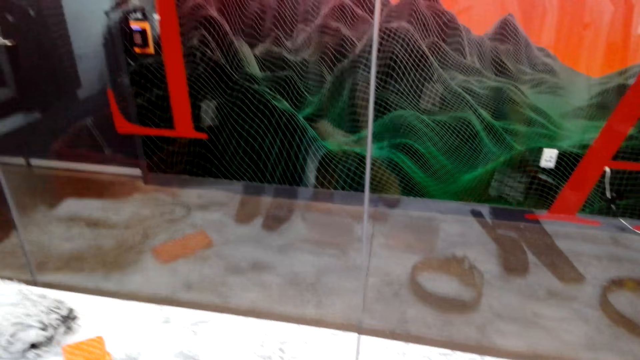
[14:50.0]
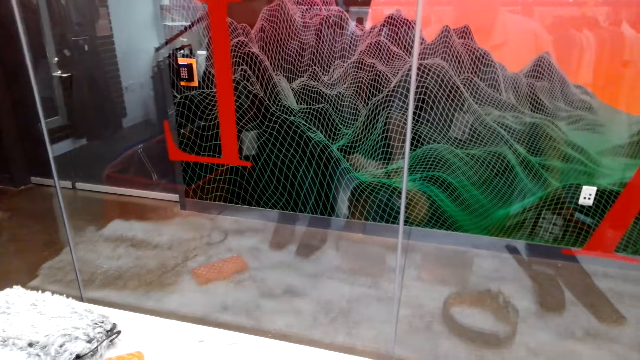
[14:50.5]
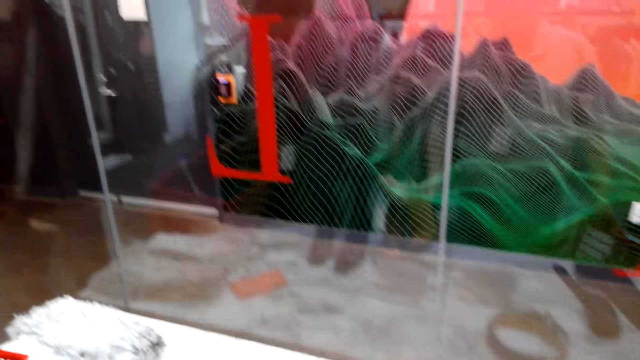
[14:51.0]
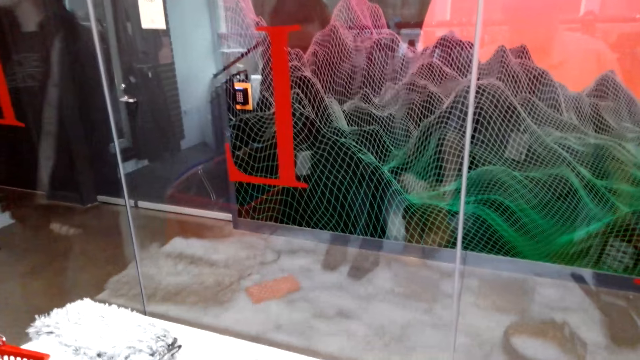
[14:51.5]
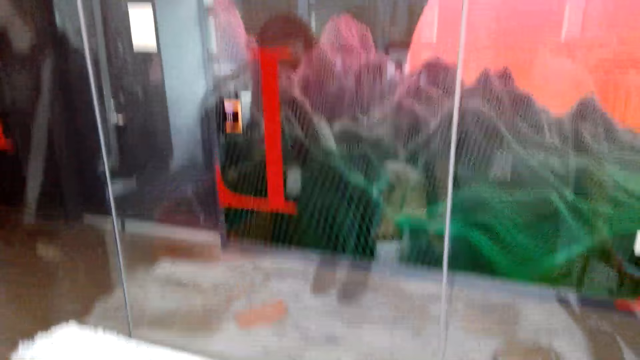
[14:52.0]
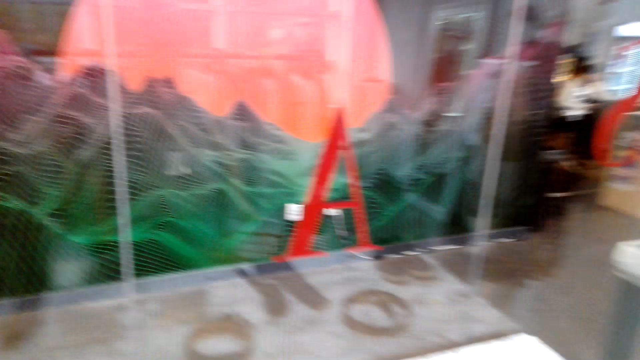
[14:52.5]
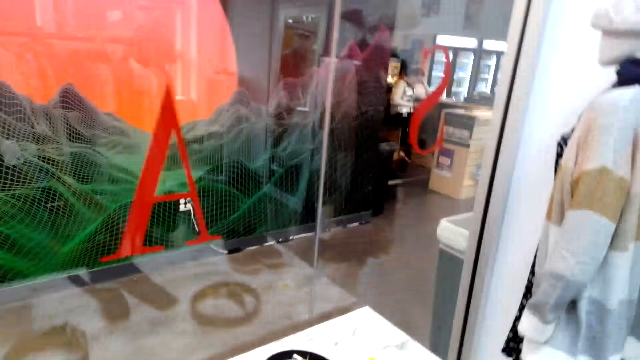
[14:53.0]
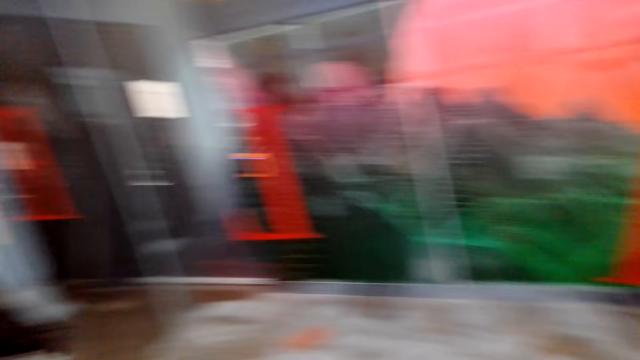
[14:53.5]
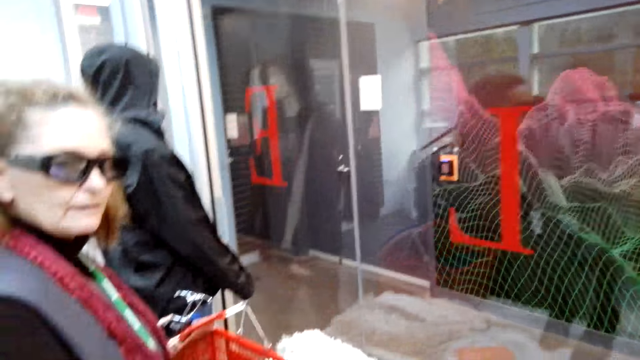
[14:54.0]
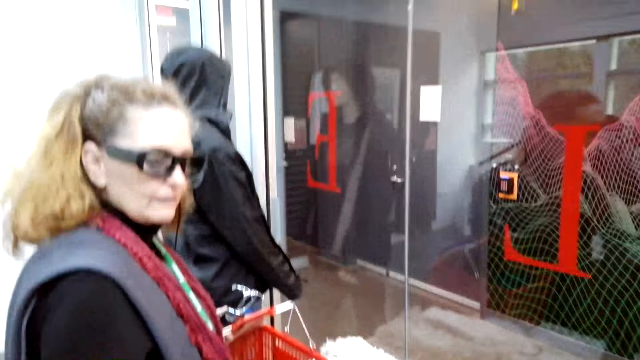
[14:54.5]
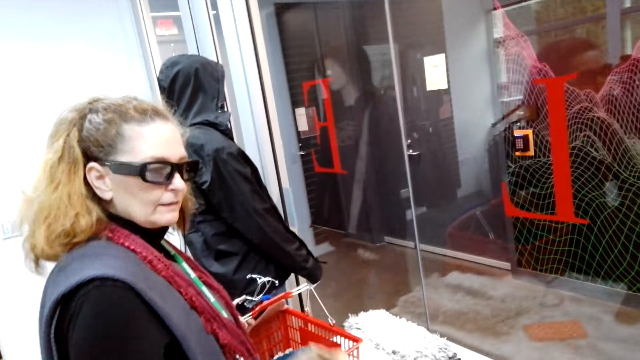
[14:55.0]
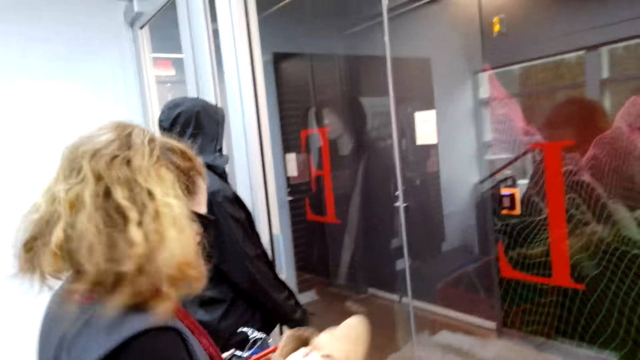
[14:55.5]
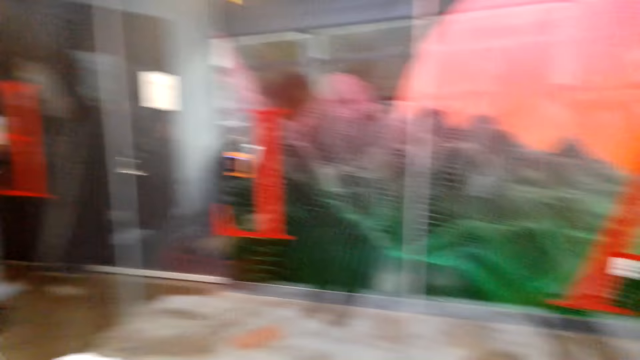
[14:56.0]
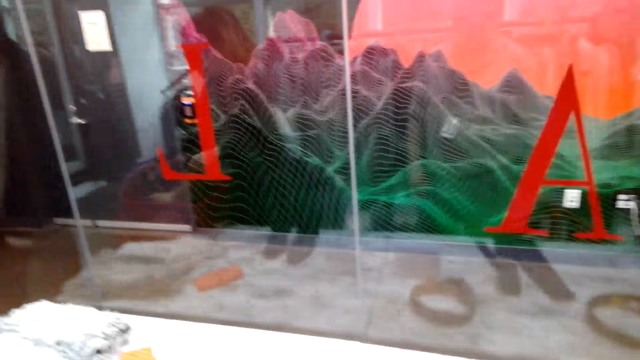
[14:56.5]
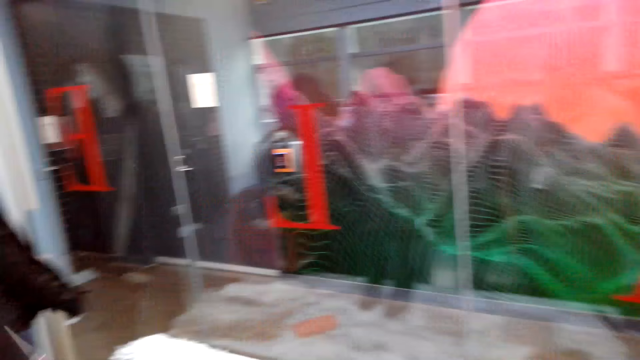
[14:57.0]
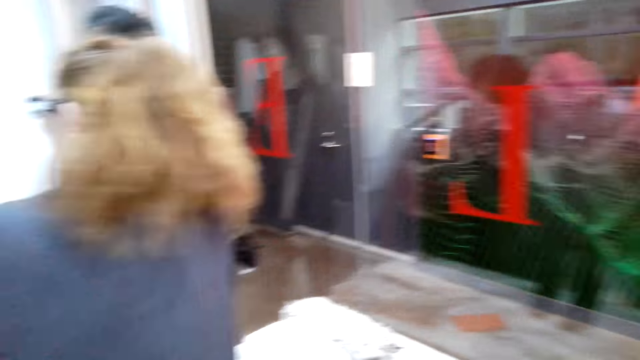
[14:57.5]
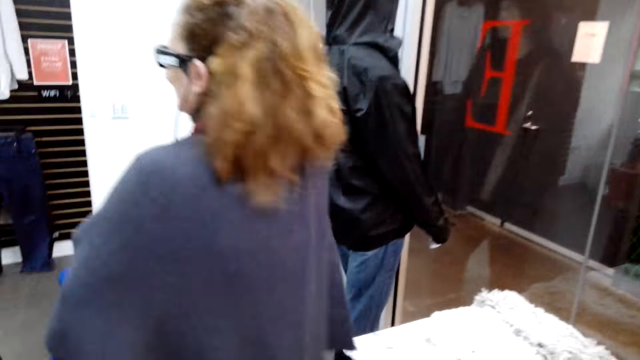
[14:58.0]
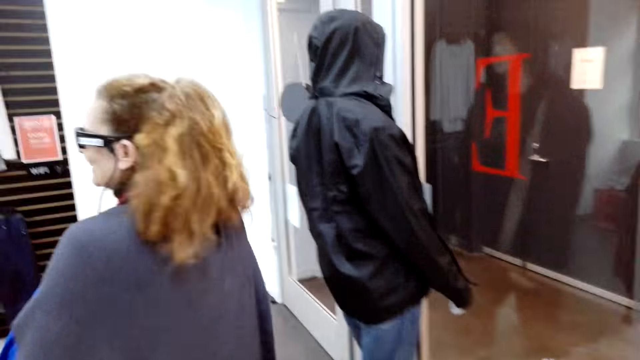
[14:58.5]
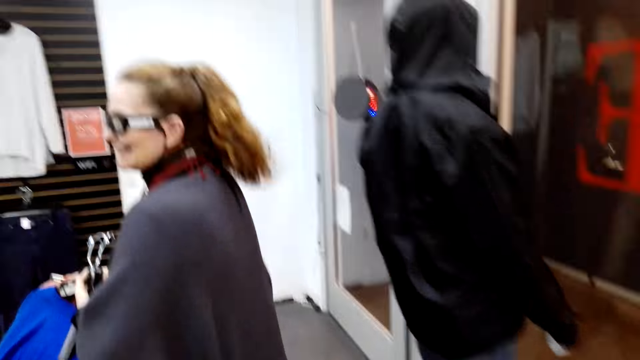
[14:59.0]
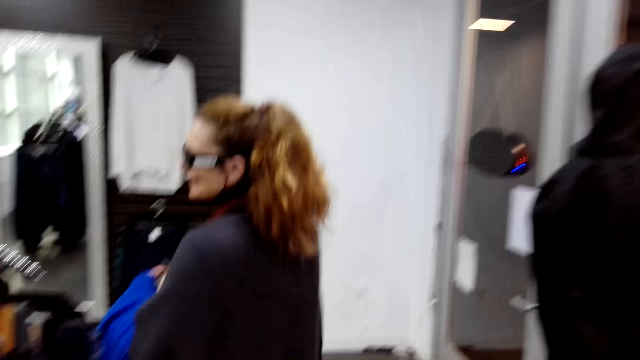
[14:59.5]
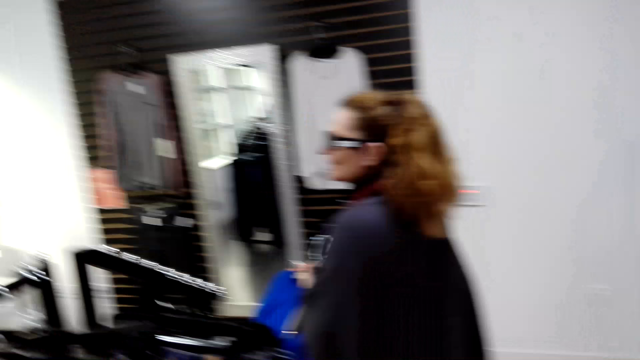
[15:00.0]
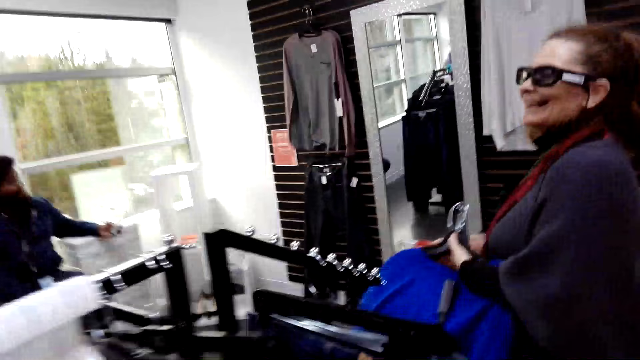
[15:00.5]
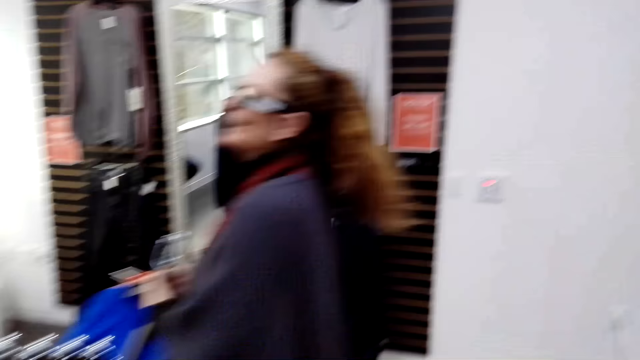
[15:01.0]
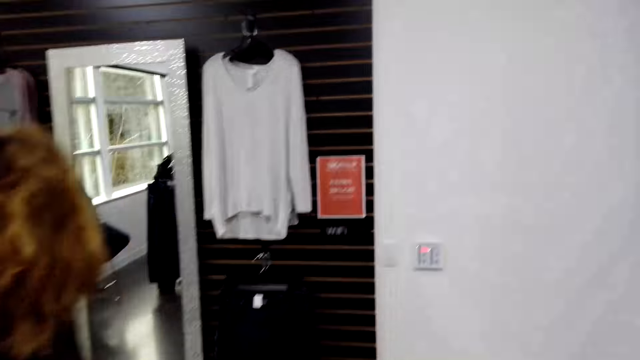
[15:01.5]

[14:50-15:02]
The camera wearer looks around the shop. A man holds a pair of shoes. The camera wearer turns around. The man walks around. The camera wearer walks around the shop. They converse with a woman.

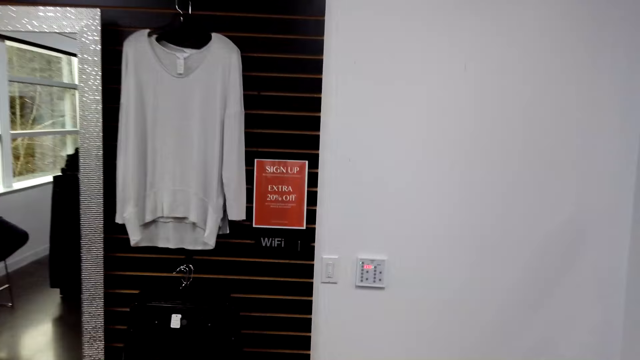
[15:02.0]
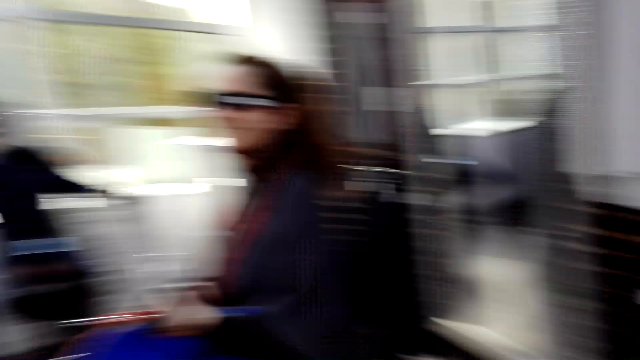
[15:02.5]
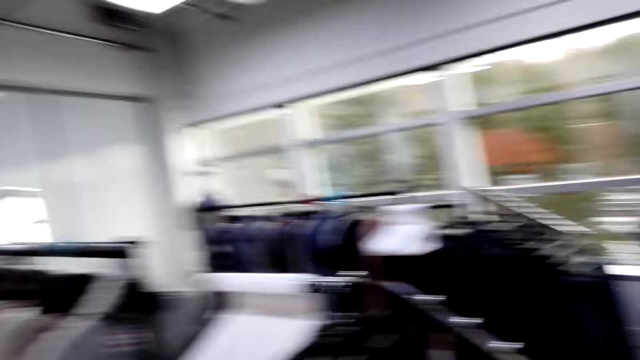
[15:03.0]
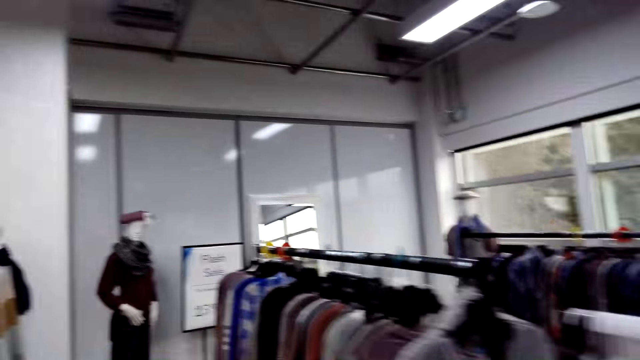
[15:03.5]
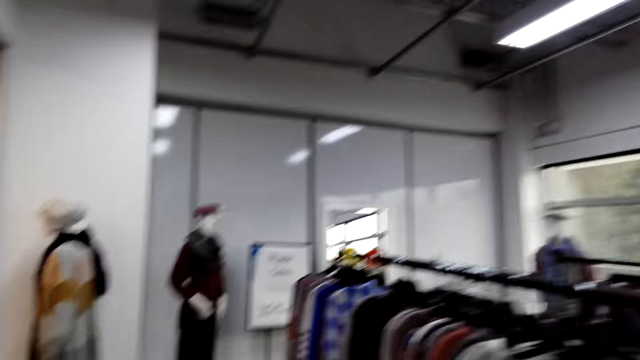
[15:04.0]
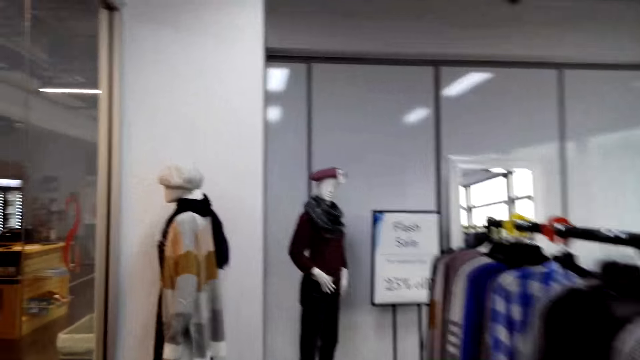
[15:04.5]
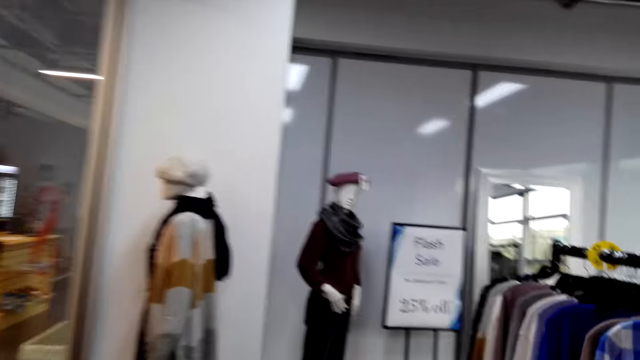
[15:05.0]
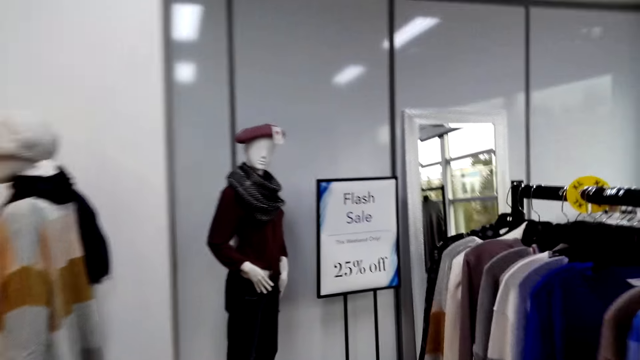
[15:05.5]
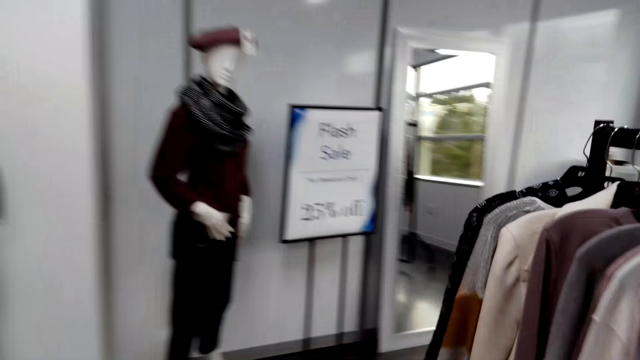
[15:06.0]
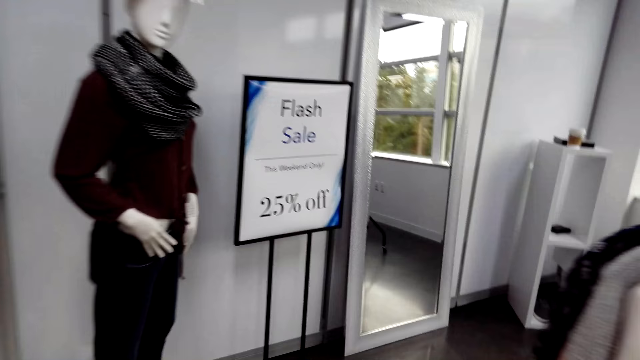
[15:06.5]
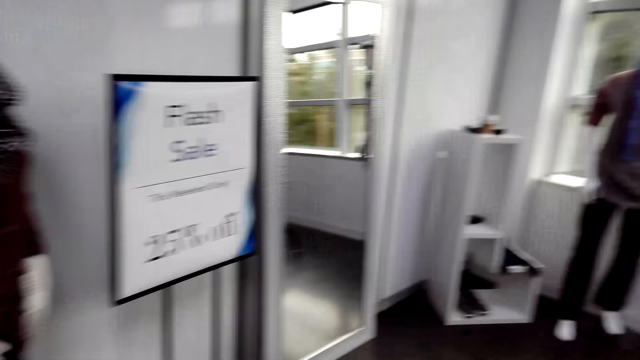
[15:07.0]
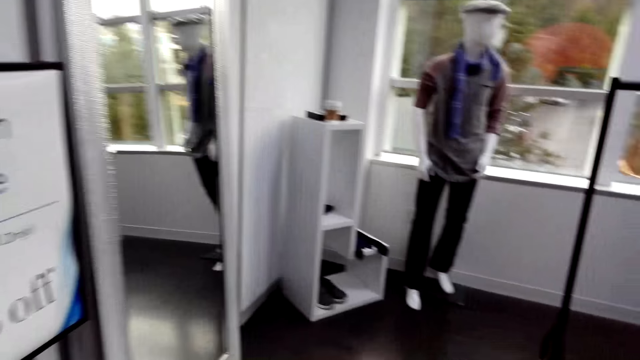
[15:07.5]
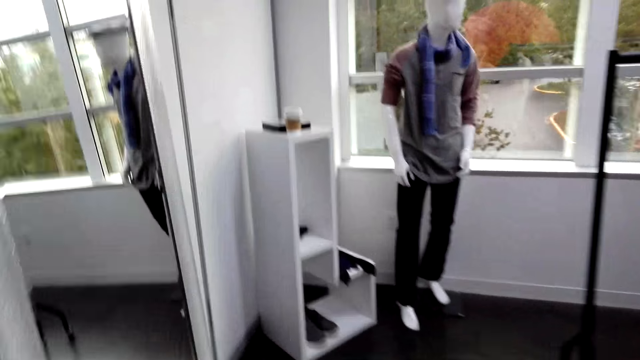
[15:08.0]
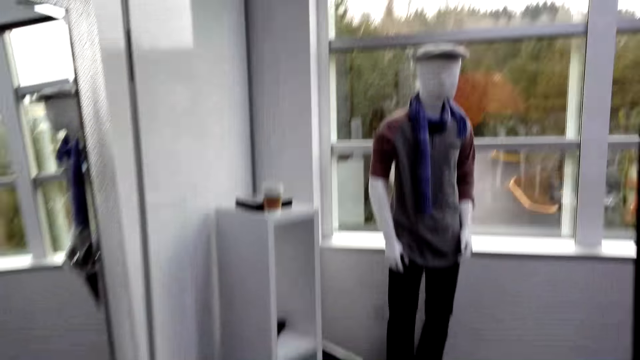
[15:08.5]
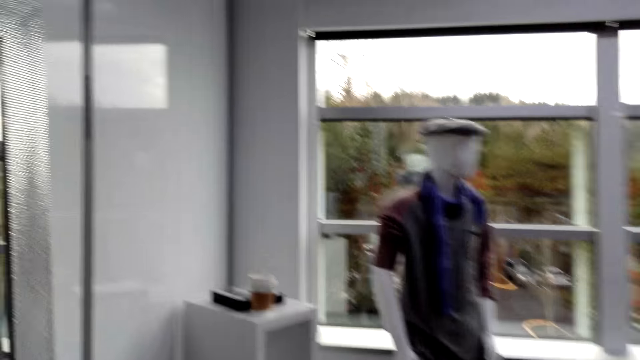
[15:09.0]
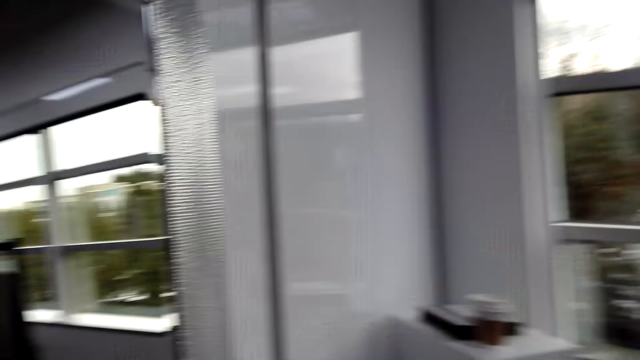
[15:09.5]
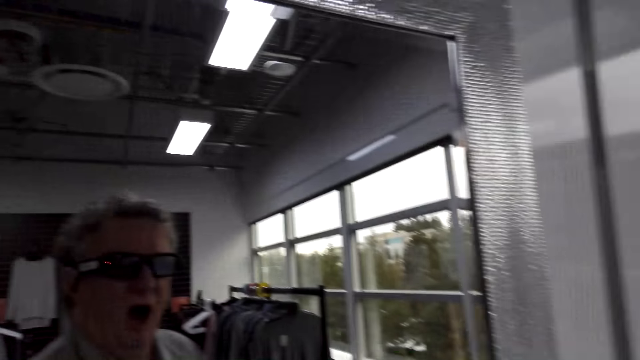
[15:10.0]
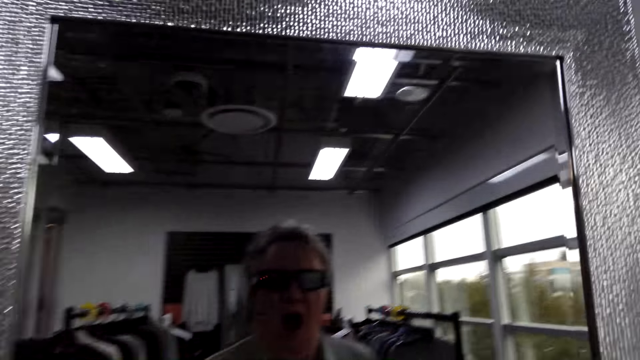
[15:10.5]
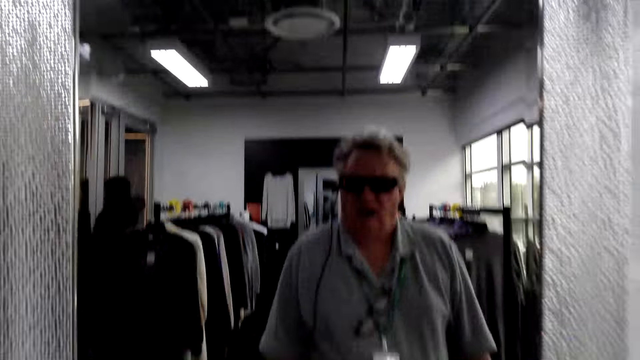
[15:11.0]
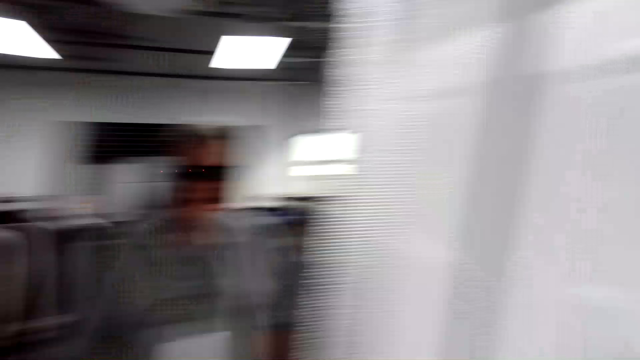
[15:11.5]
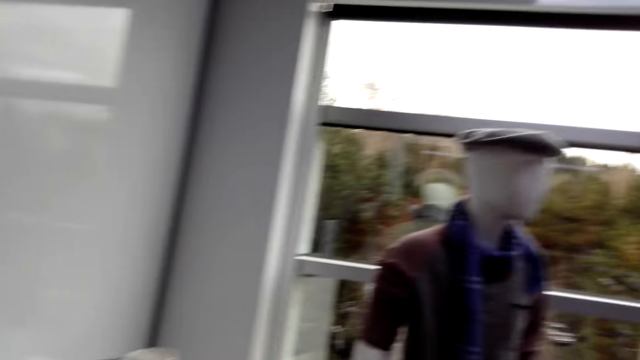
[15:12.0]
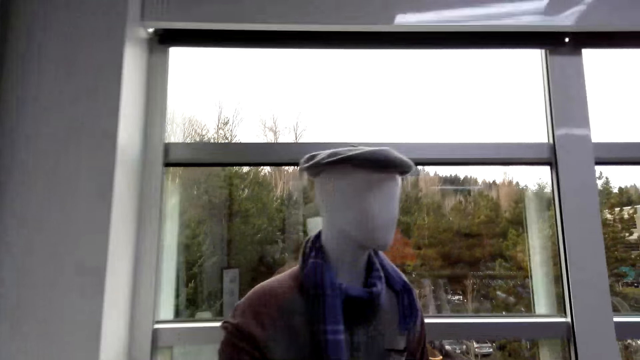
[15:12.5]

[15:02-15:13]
The camera wearer turns around. They look around the shop. They walk around the shop. They turn around. They look at the mirror.
